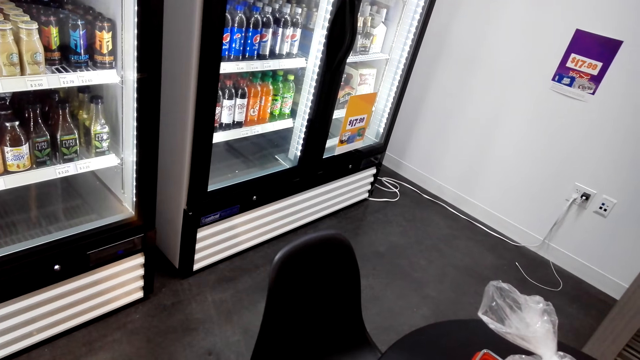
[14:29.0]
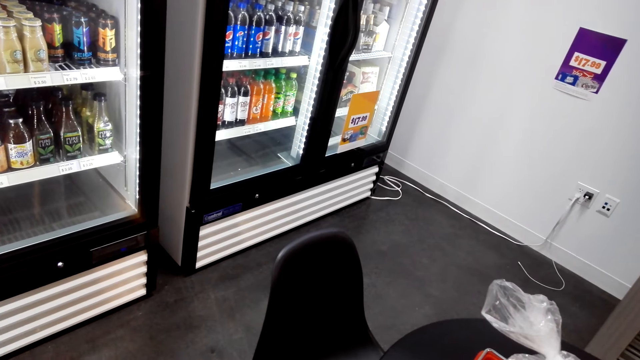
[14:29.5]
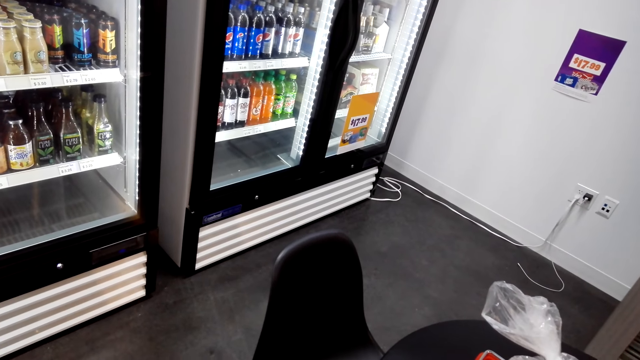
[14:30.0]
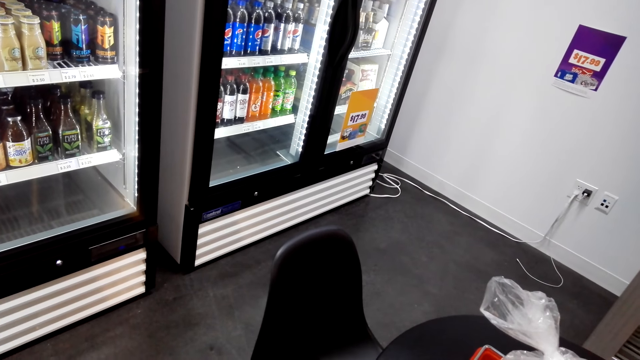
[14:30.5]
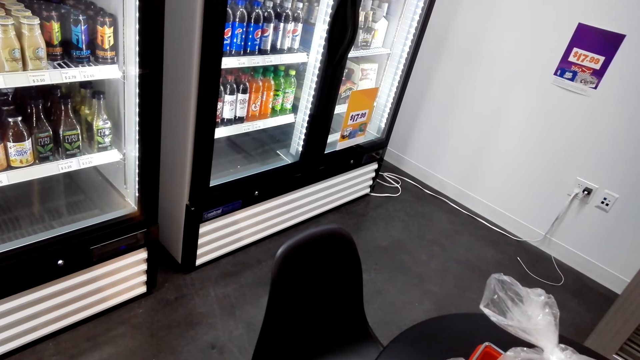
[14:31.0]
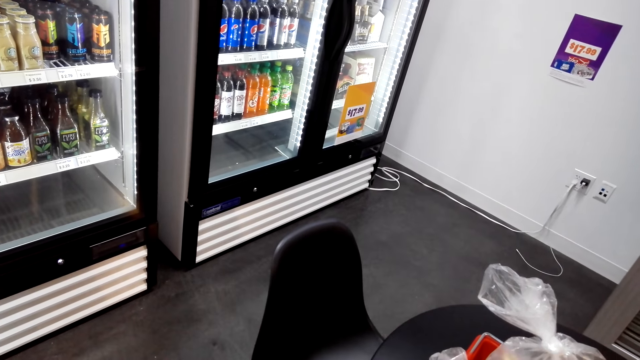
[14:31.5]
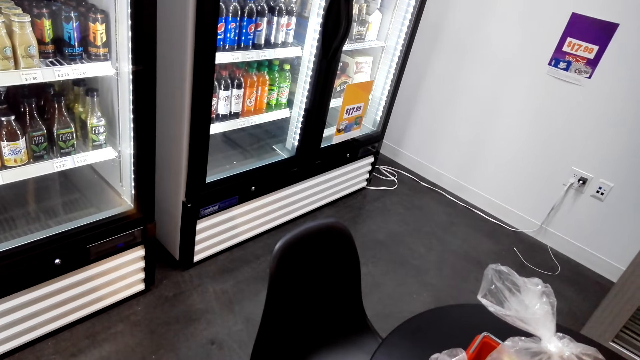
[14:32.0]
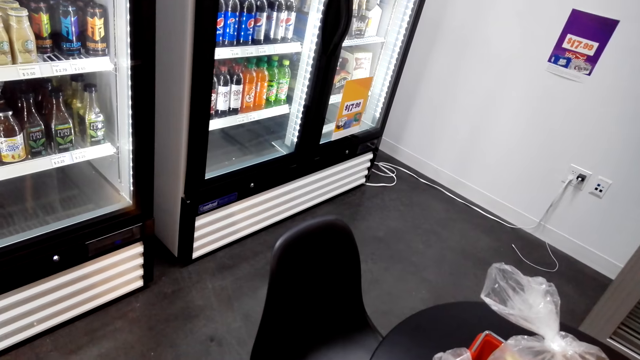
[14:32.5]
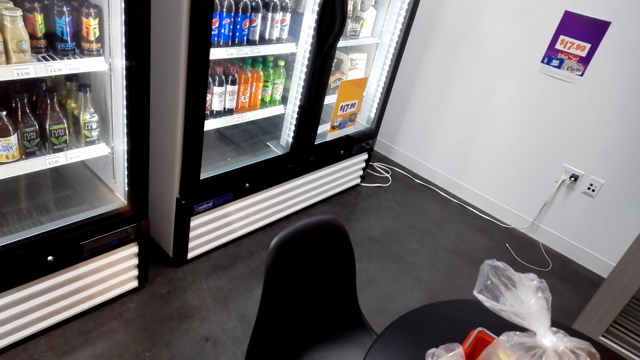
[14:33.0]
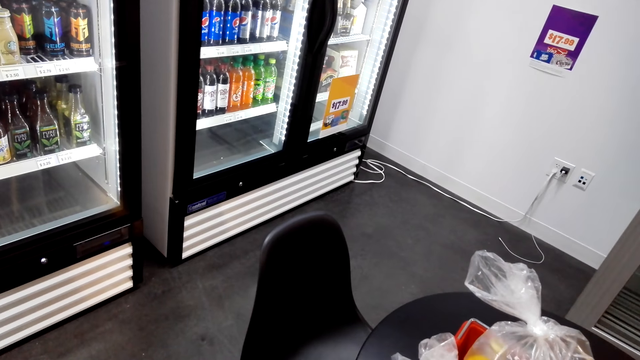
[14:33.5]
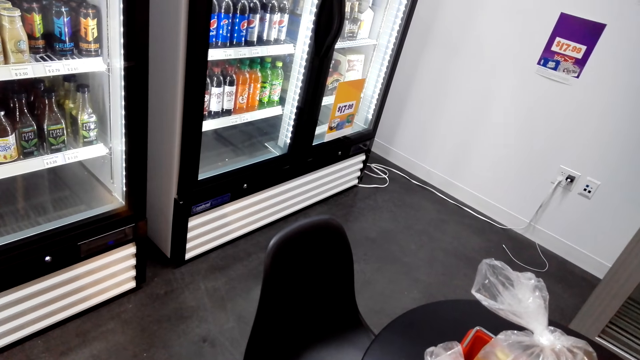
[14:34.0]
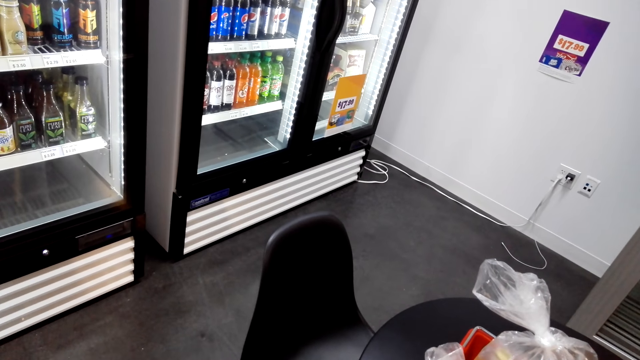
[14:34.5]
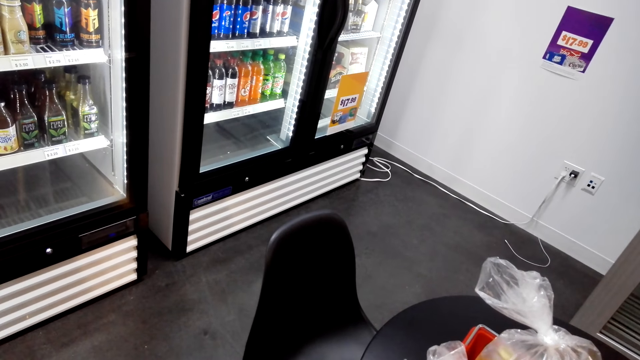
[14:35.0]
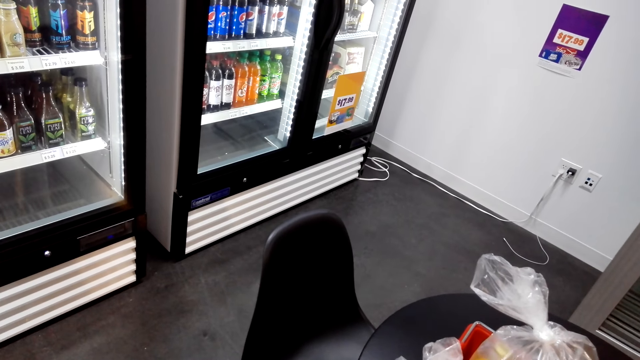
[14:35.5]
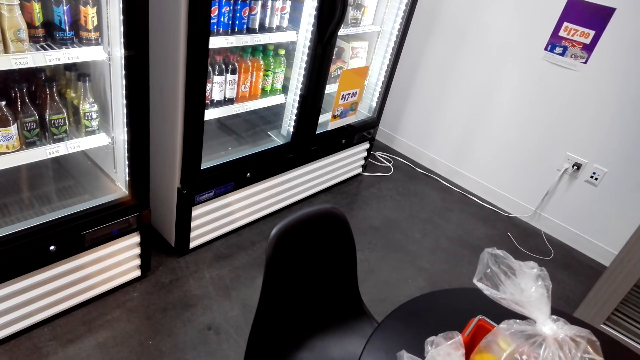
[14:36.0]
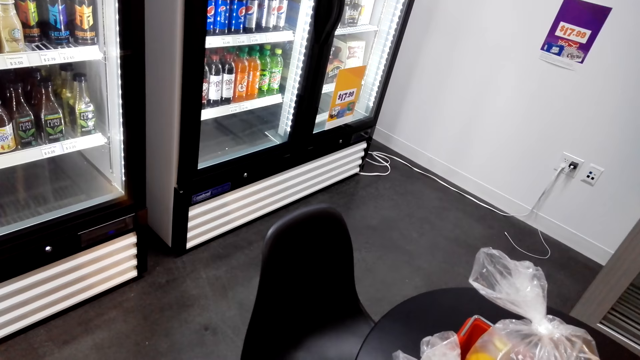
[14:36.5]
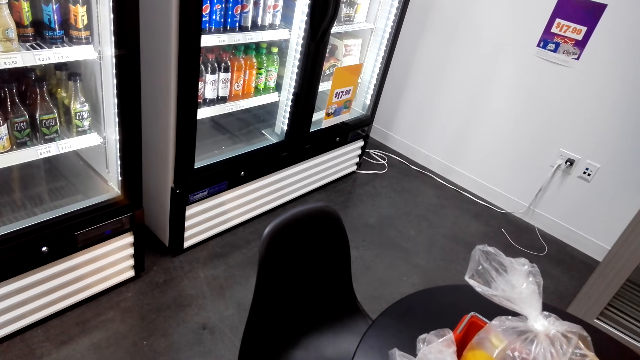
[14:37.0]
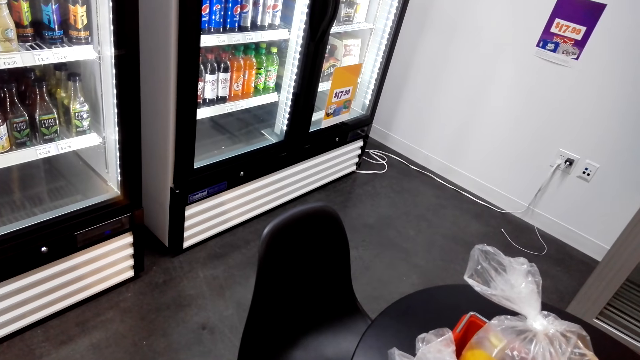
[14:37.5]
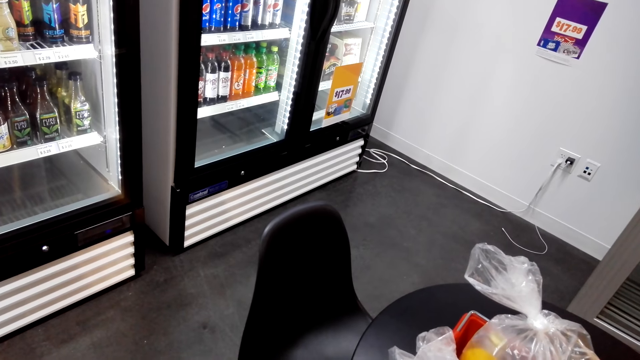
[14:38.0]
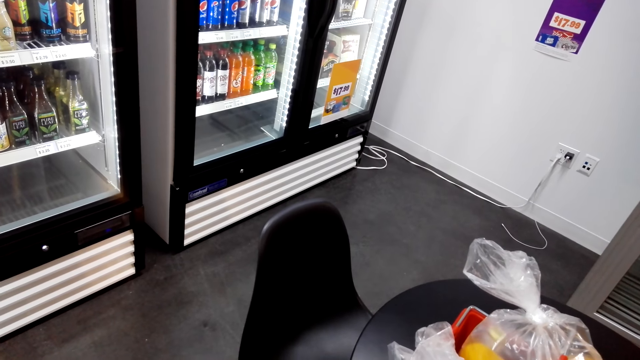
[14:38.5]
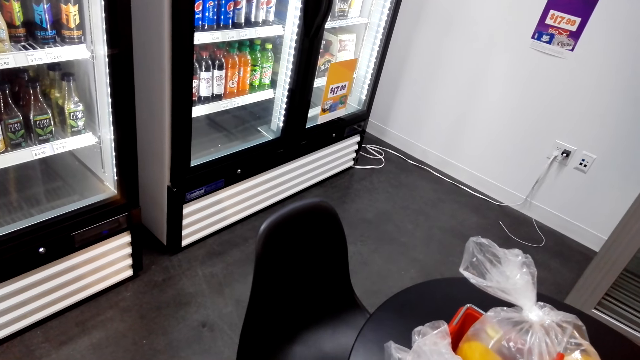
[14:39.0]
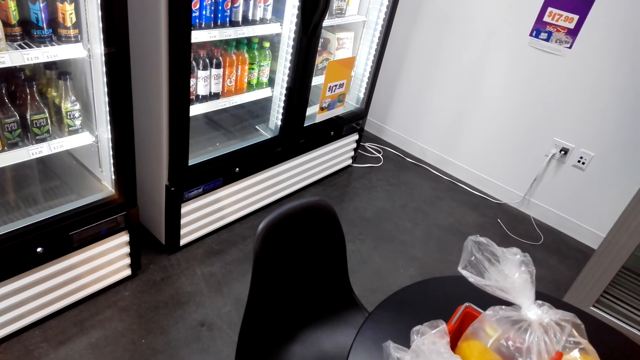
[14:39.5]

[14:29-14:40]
The camera wearer is looking around.

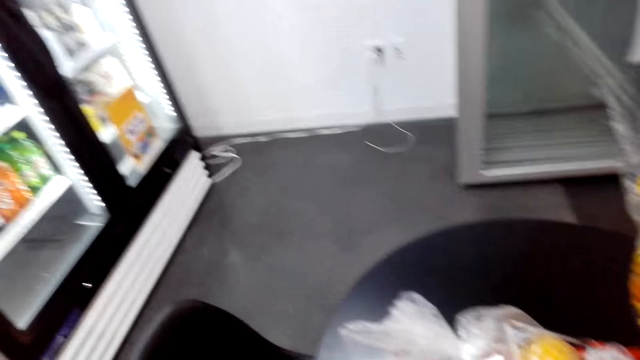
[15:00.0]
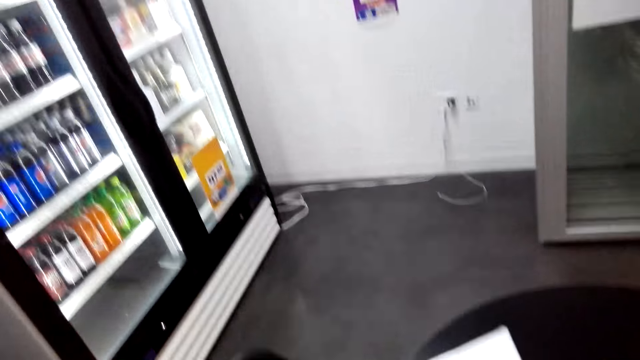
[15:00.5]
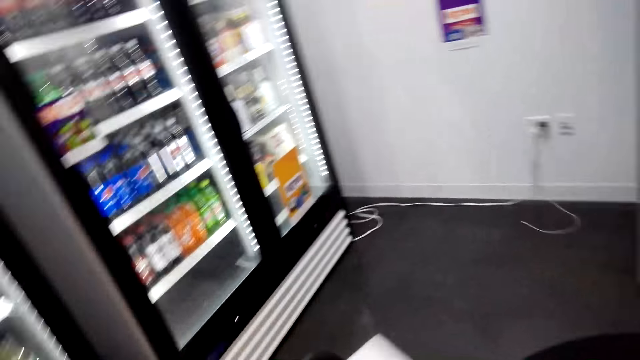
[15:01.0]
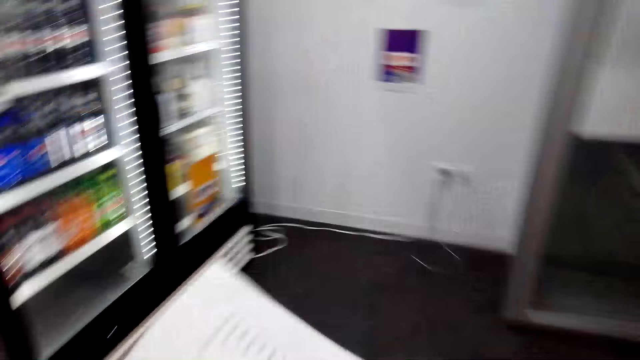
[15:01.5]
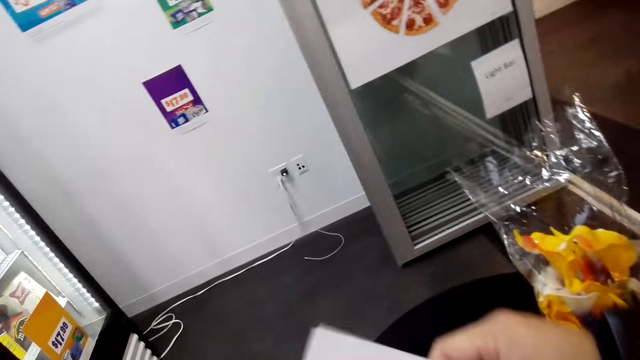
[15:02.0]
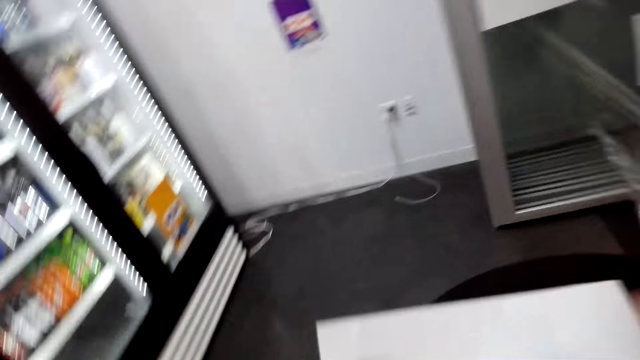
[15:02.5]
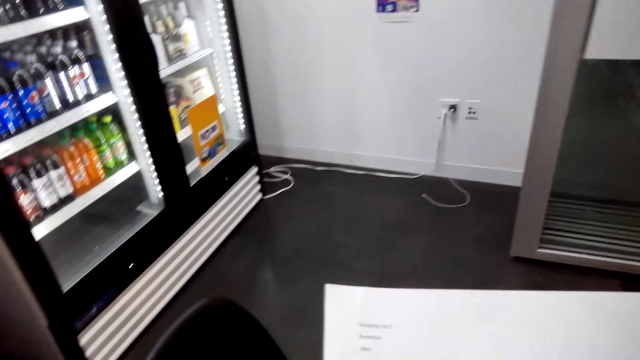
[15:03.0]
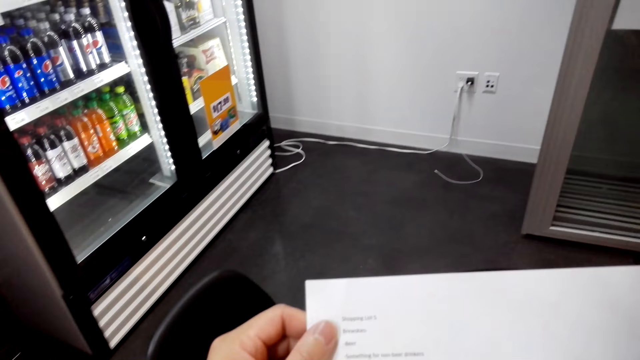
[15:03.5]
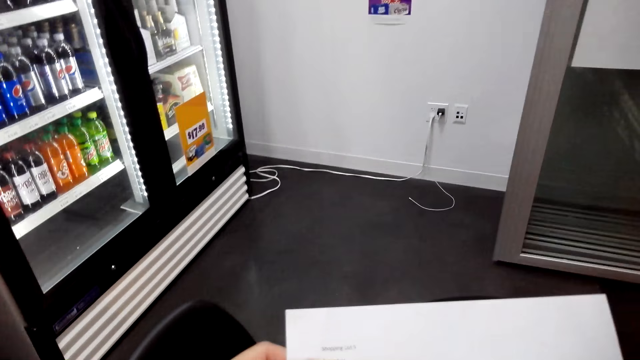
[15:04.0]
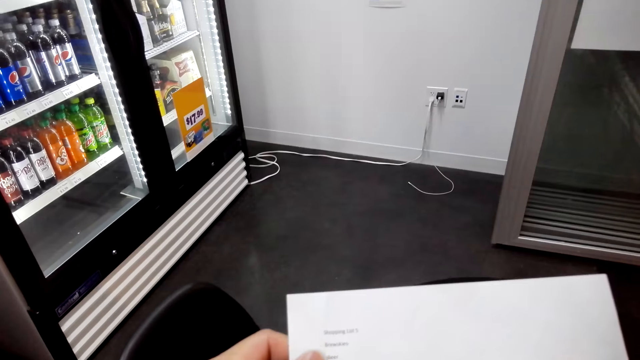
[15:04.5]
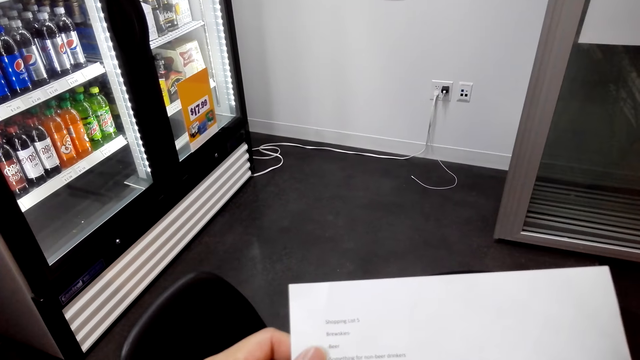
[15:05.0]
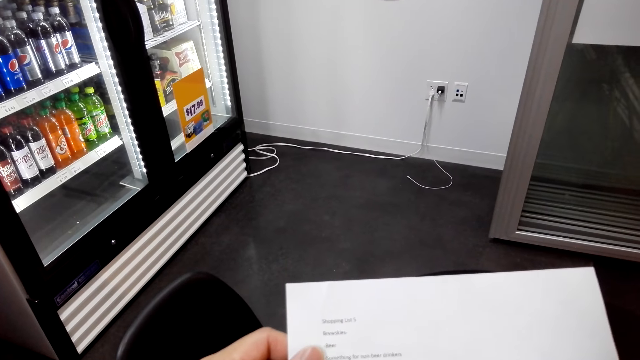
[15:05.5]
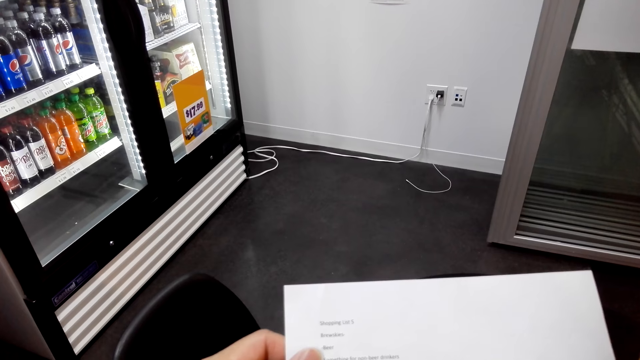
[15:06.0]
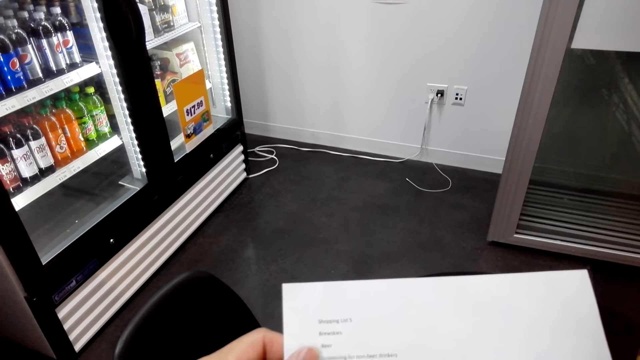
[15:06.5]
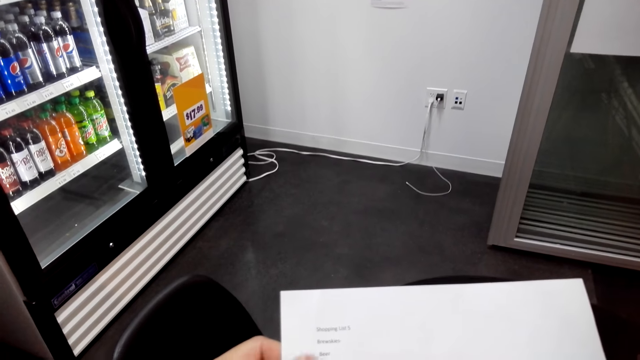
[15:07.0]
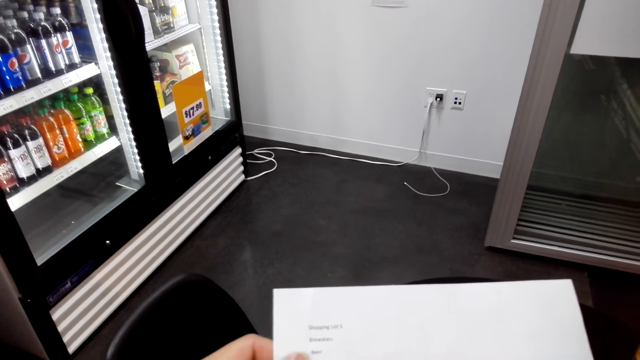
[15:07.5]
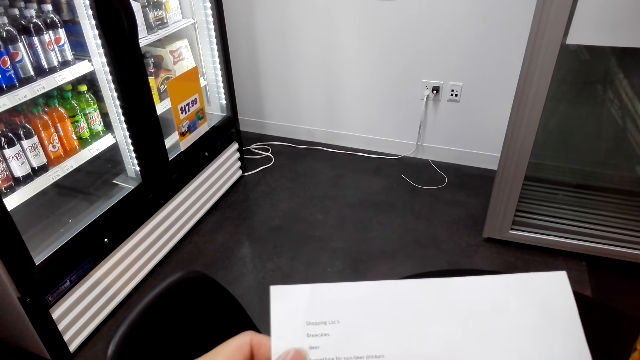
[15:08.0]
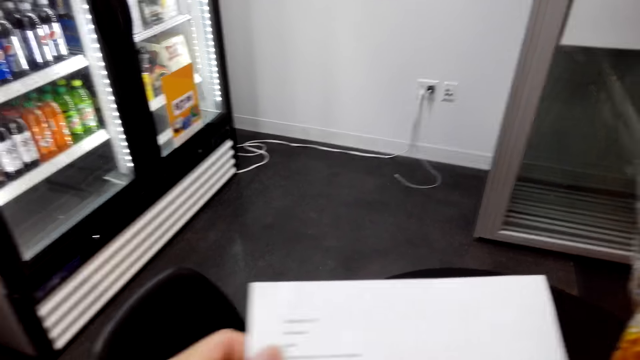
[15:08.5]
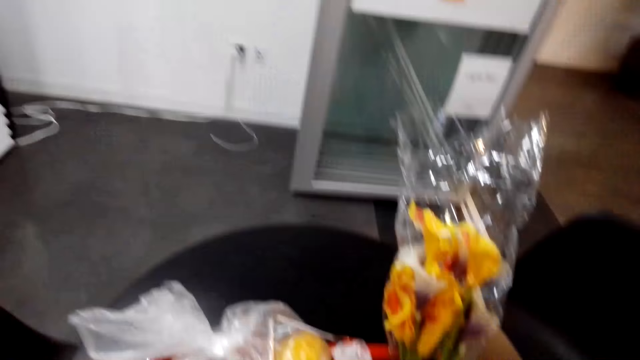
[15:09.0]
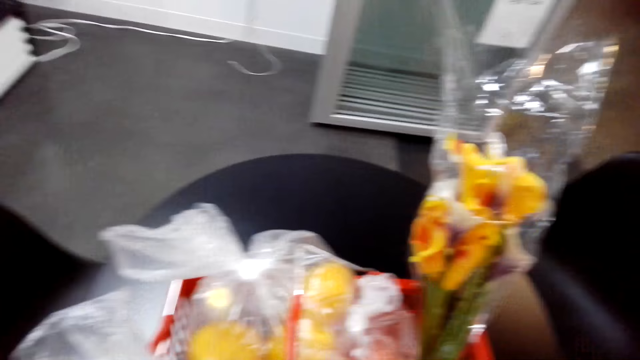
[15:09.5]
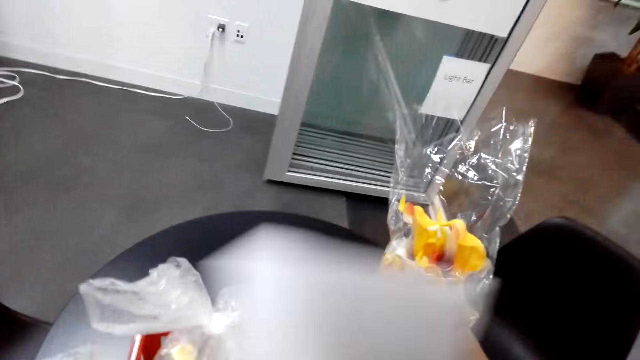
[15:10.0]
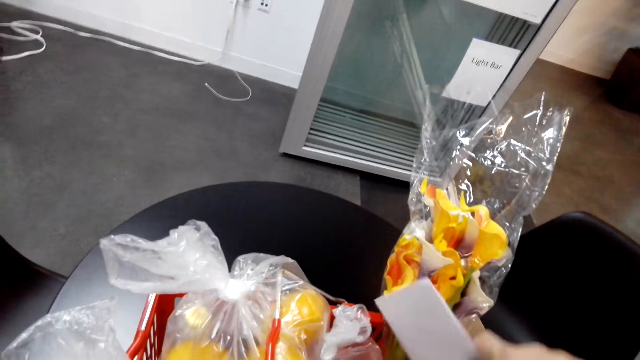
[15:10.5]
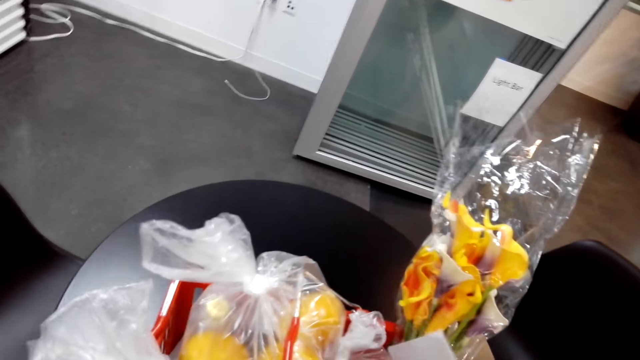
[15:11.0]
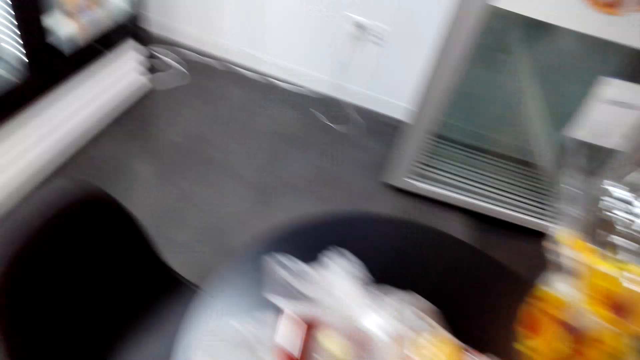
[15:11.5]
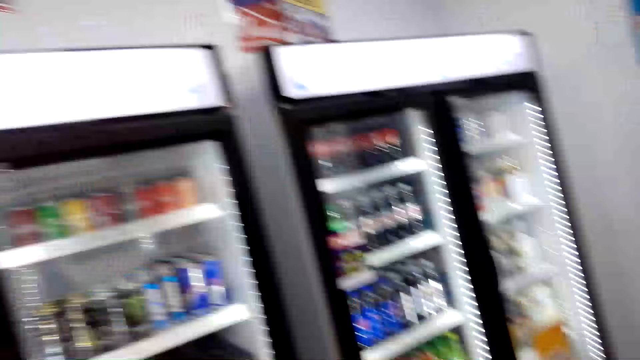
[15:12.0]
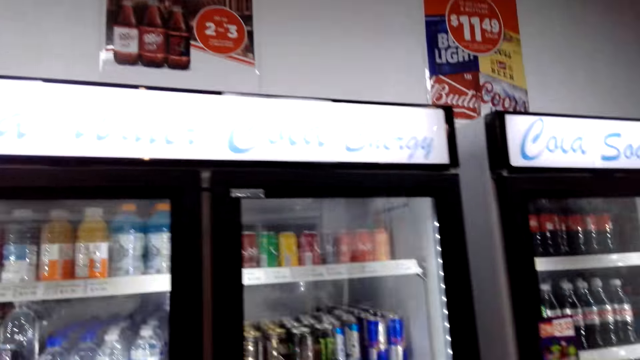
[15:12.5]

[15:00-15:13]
The camera wearer looks at the shopping list. They are looking on the shopping list. They put the shopping list in the basket.
